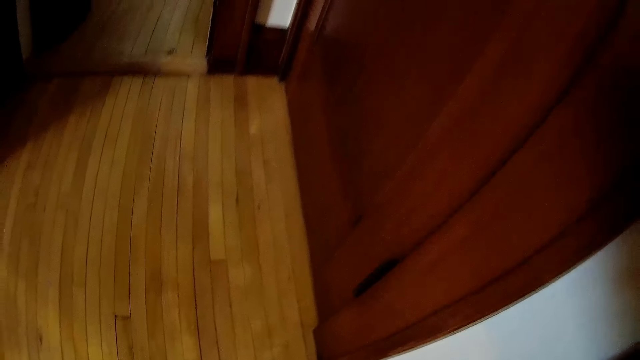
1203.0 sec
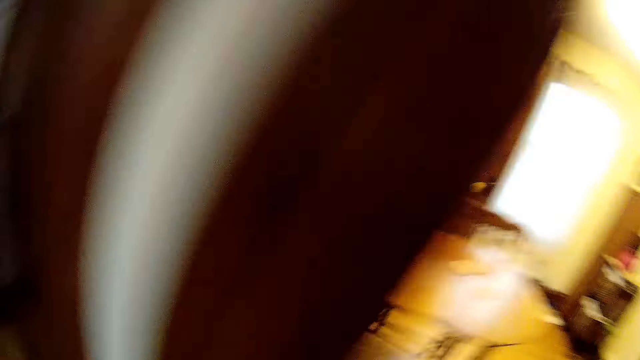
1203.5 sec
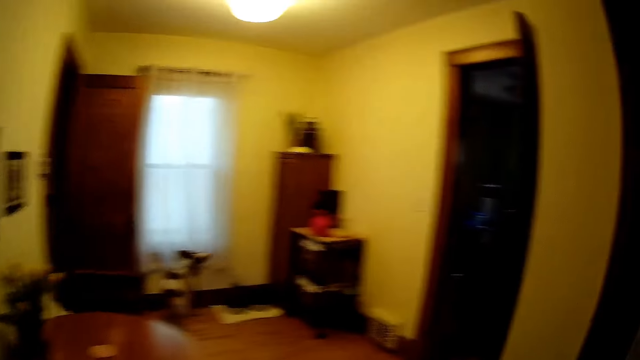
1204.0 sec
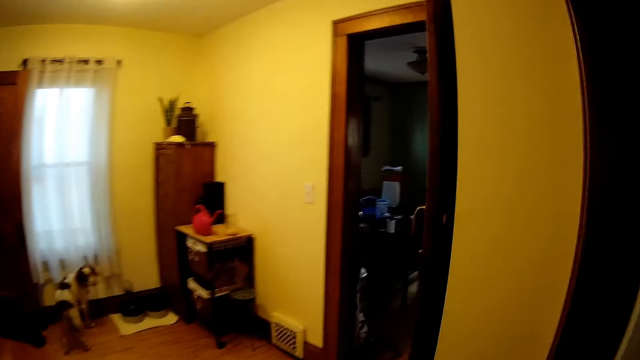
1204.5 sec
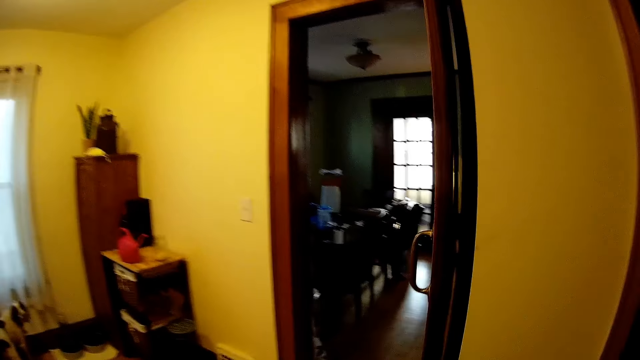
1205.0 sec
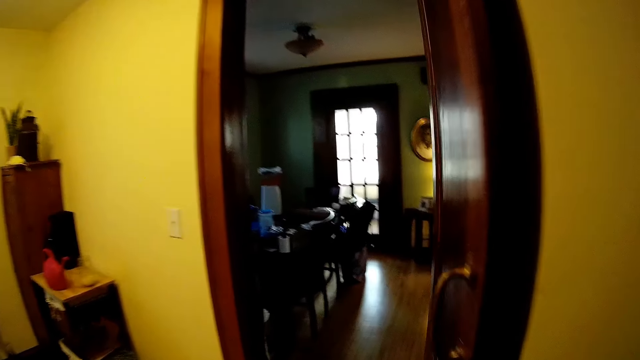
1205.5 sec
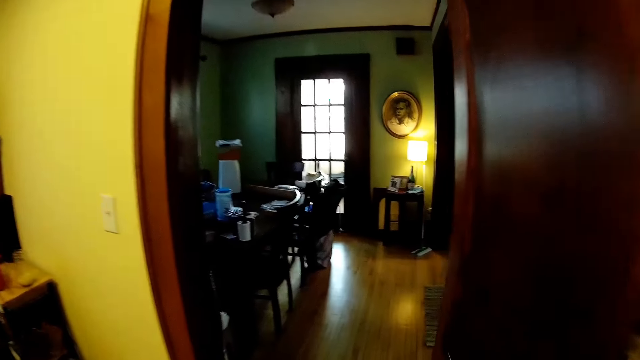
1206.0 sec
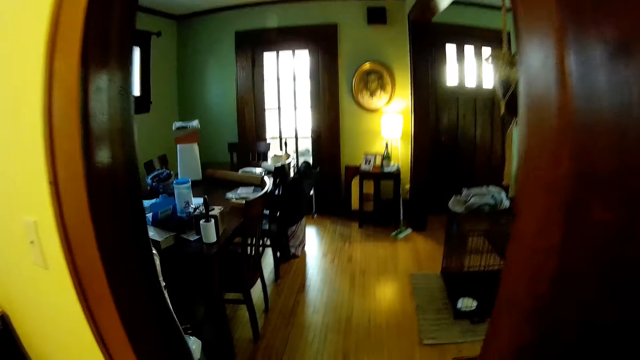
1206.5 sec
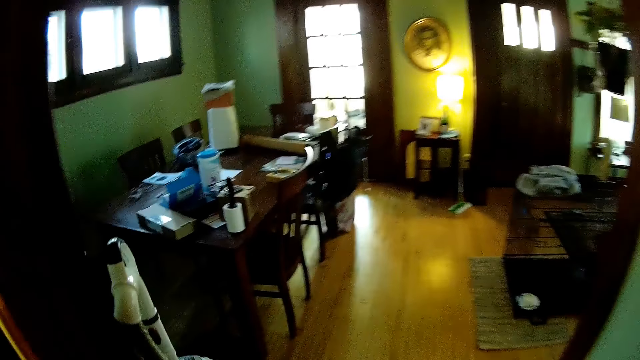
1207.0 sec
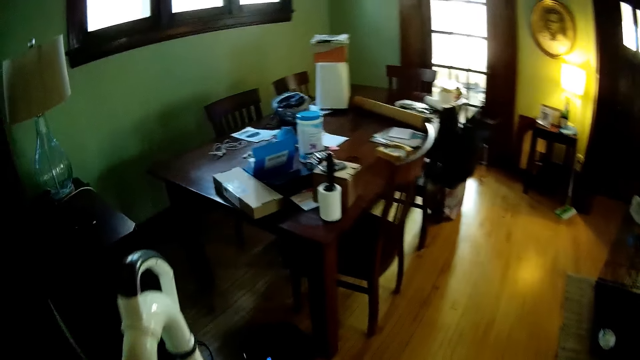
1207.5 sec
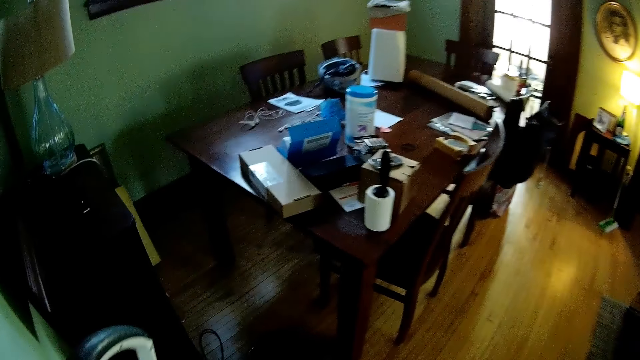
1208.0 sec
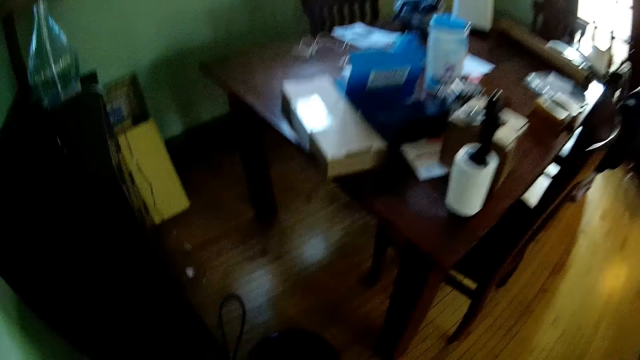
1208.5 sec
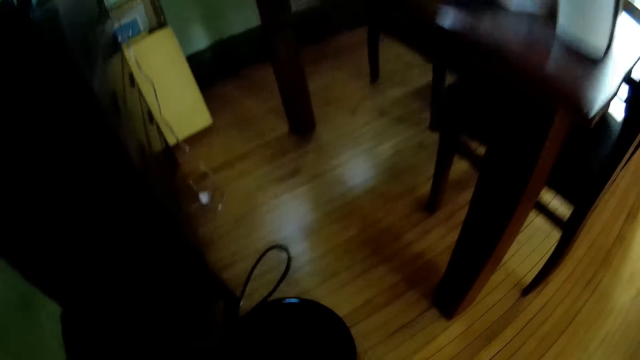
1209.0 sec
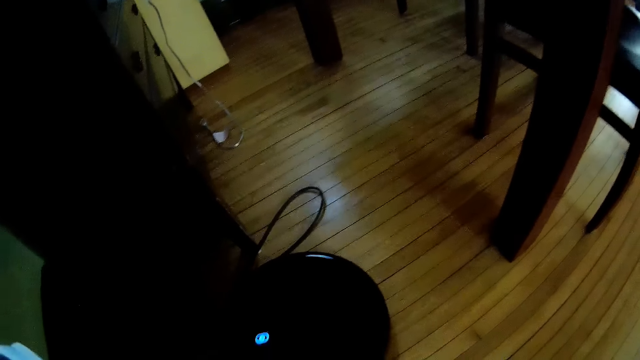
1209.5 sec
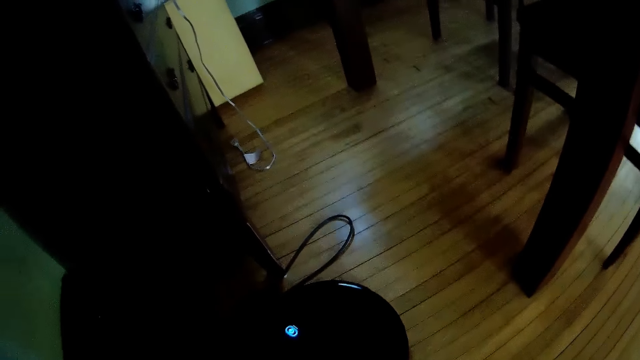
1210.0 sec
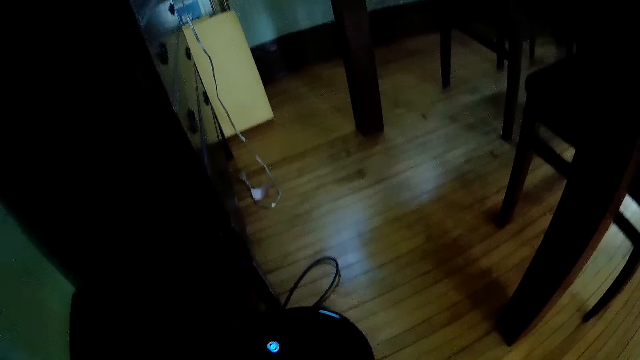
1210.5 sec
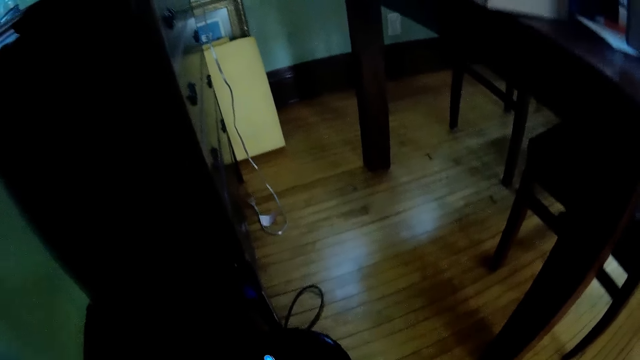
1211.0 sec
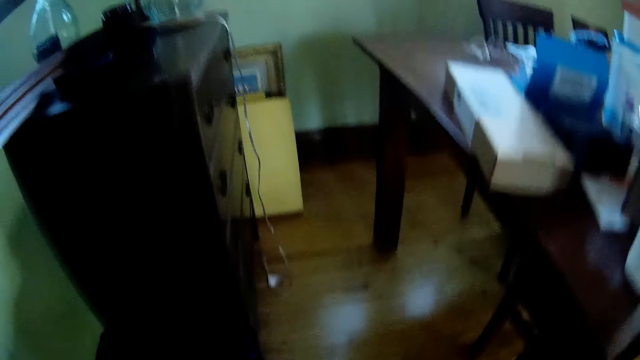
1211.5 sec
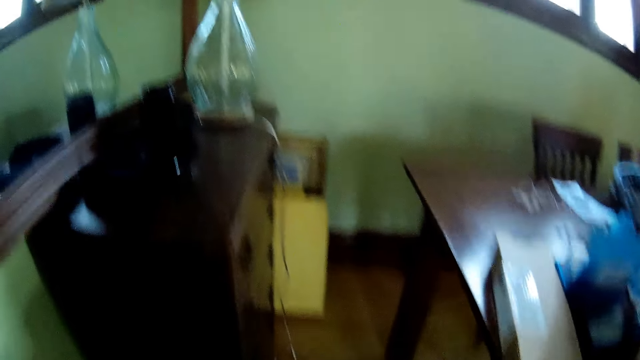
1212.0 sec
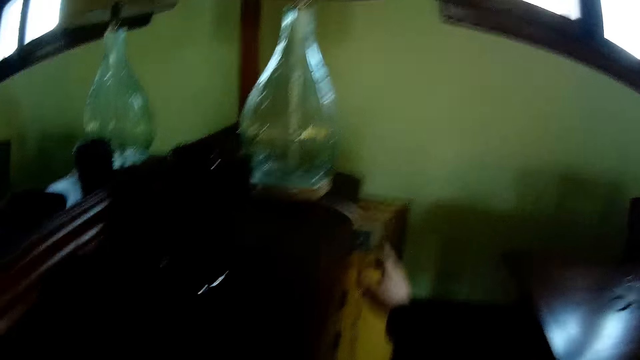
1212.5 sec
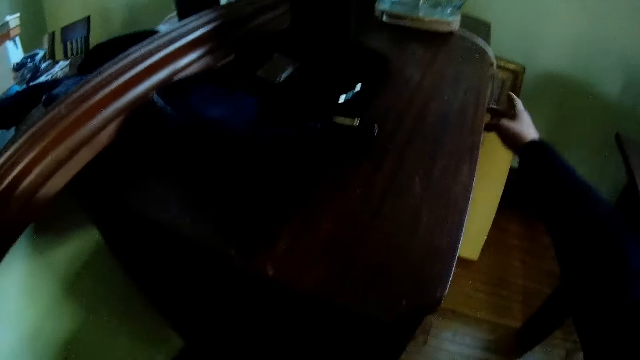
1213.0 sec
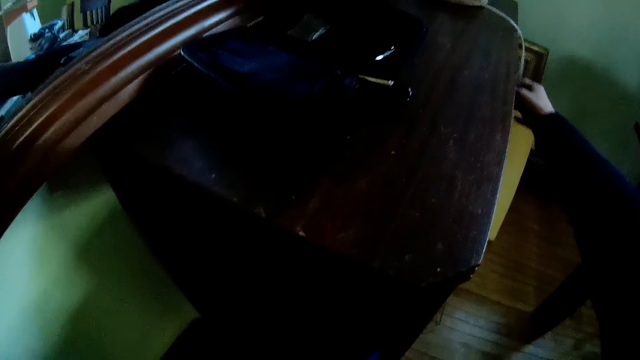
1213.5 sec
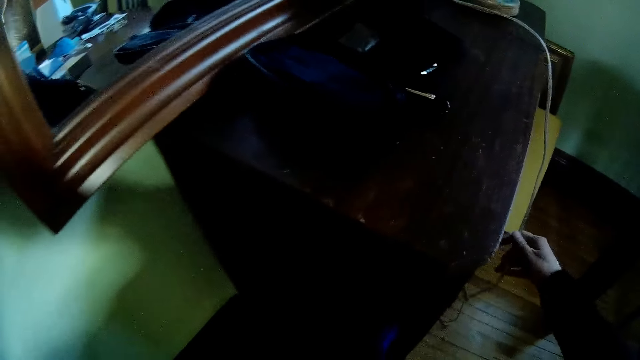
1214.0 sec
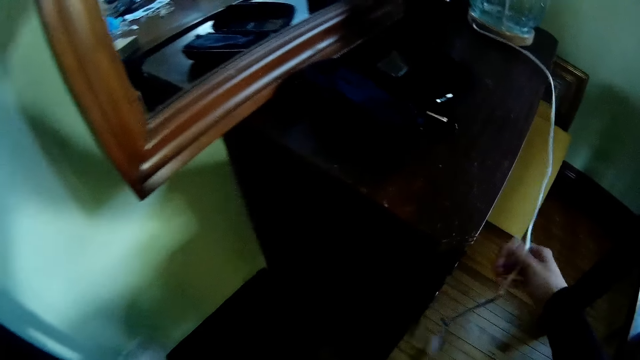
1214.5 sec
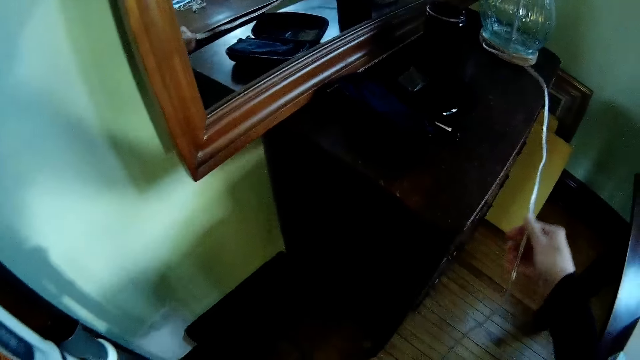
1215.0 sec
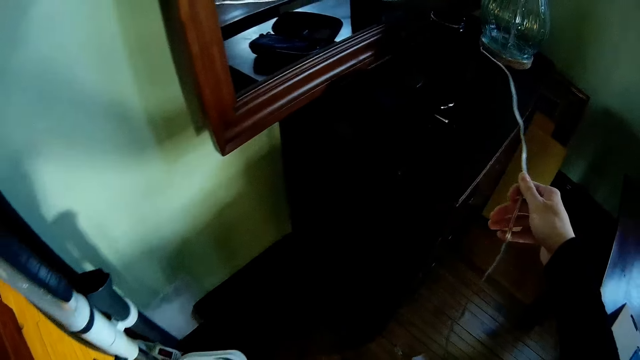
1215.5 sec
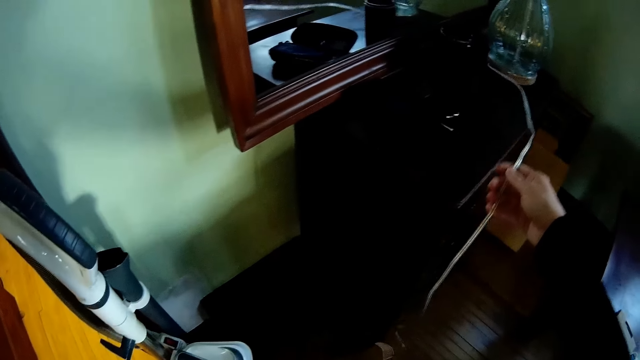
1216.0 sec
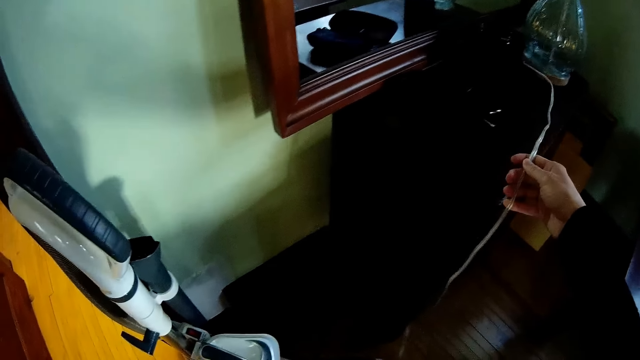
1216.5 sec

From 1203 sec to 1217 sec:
The camera wearer bends towards the floor. They walk around in the house. They adjust a vacuum cleaner. They pick up a cable. They arrange the wire of a table light on top of a nightstand with both hands.

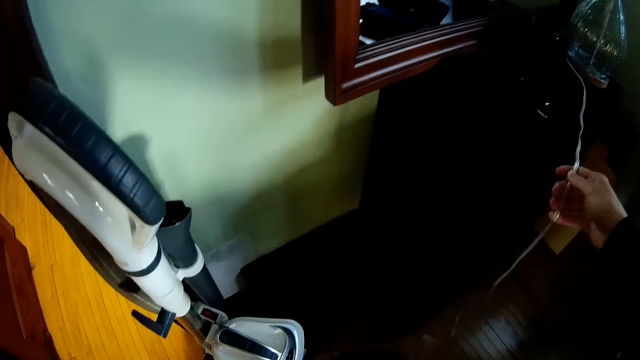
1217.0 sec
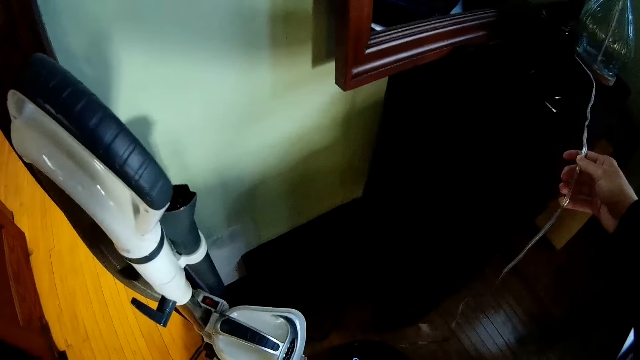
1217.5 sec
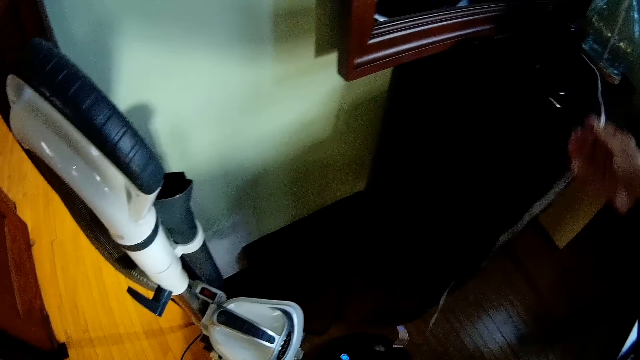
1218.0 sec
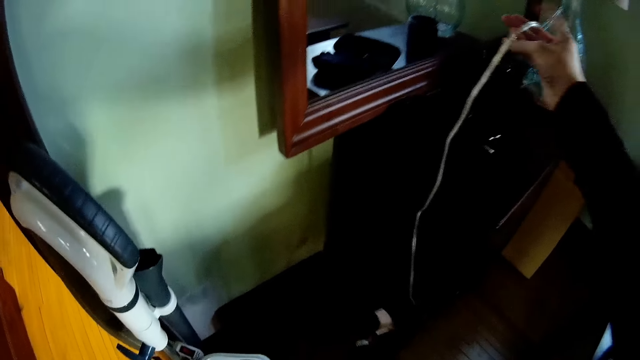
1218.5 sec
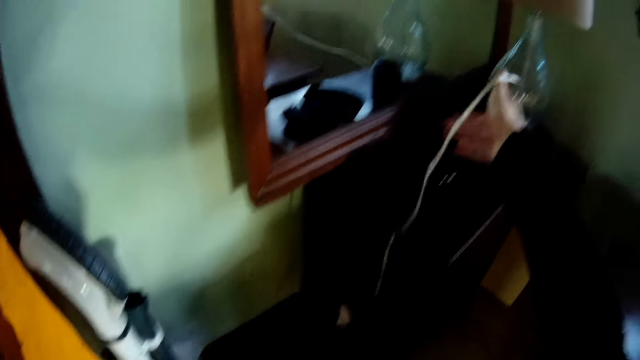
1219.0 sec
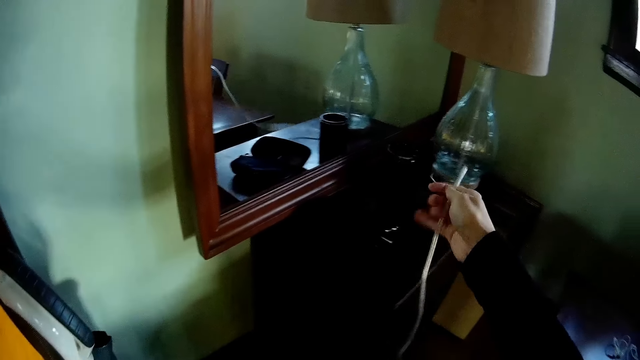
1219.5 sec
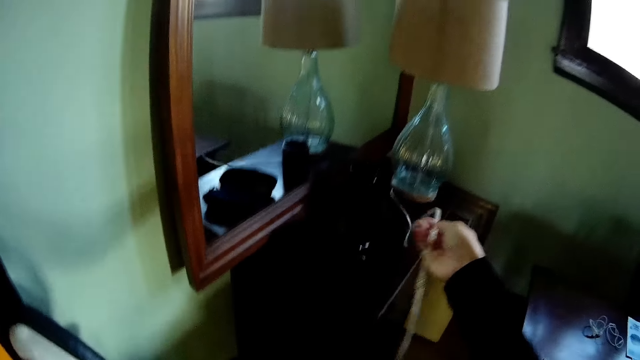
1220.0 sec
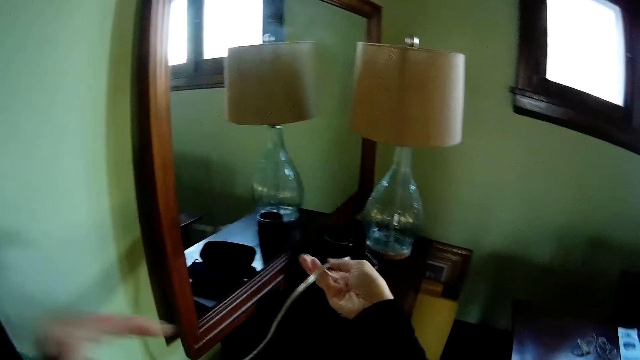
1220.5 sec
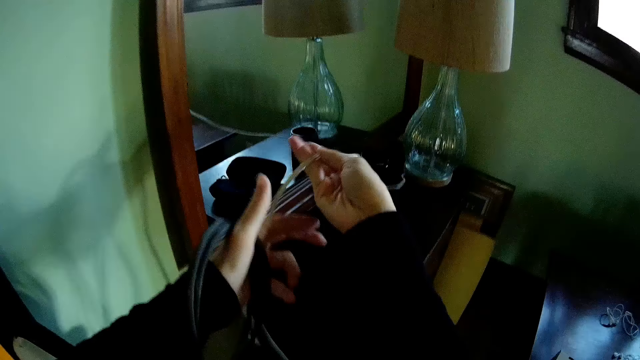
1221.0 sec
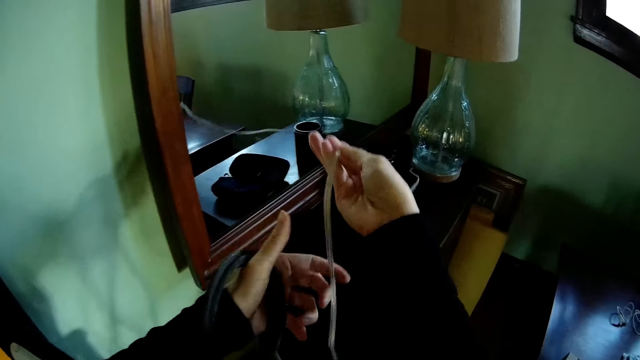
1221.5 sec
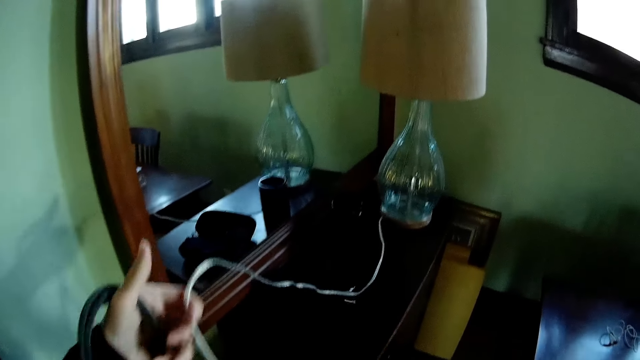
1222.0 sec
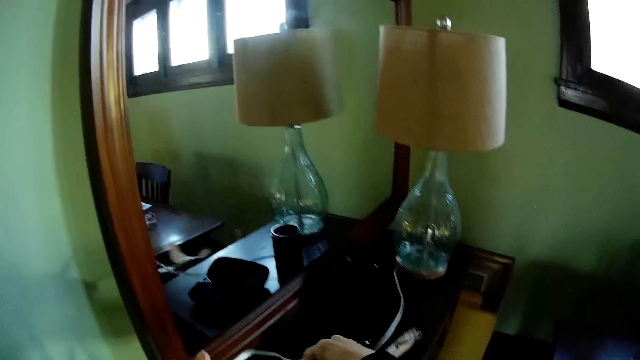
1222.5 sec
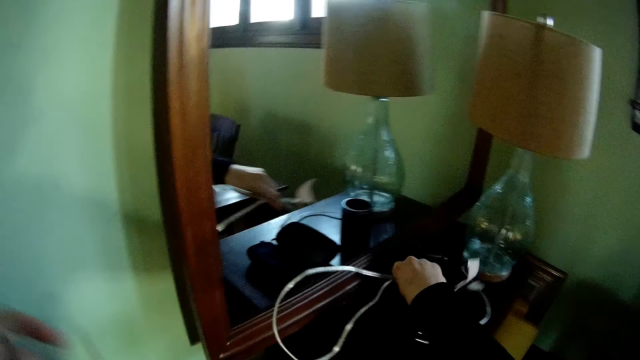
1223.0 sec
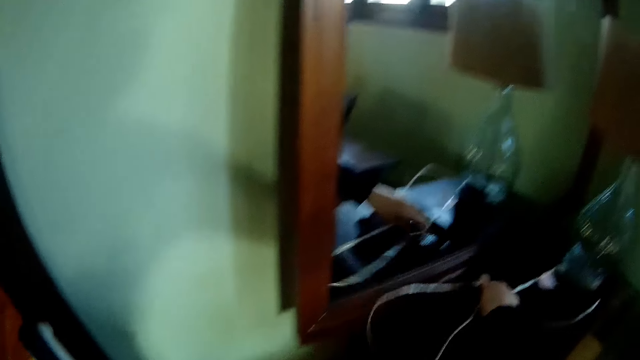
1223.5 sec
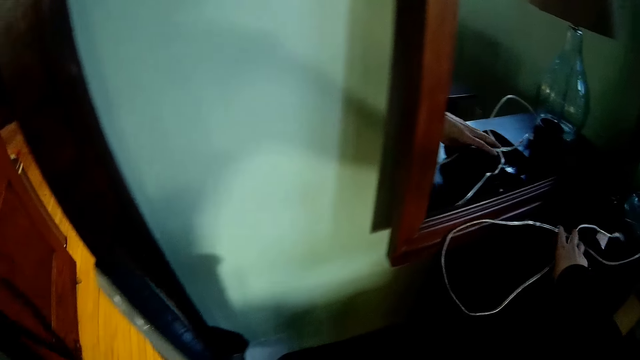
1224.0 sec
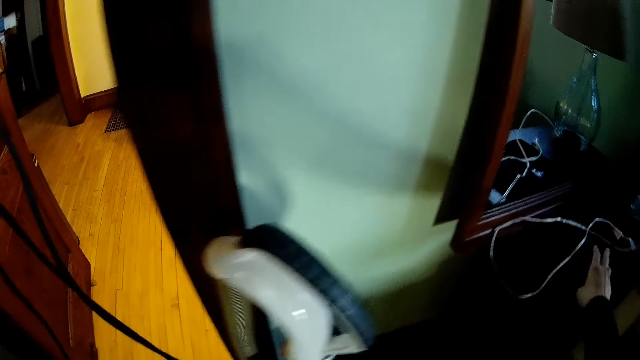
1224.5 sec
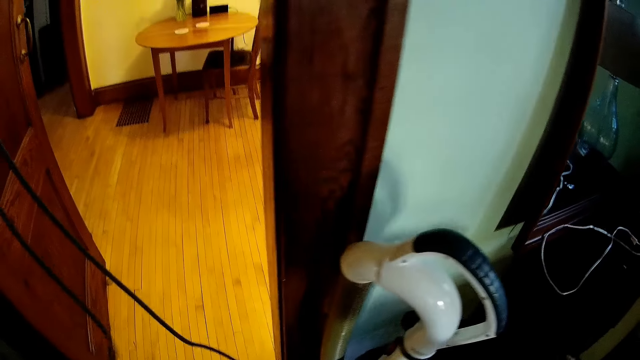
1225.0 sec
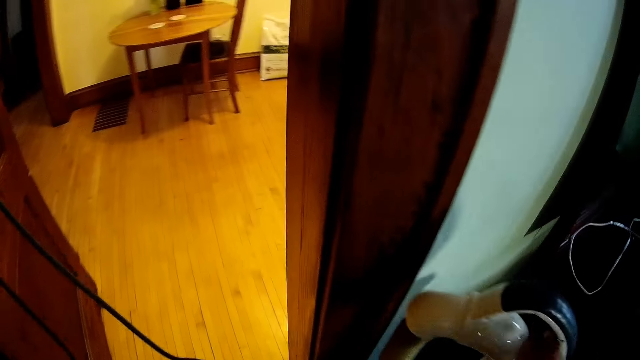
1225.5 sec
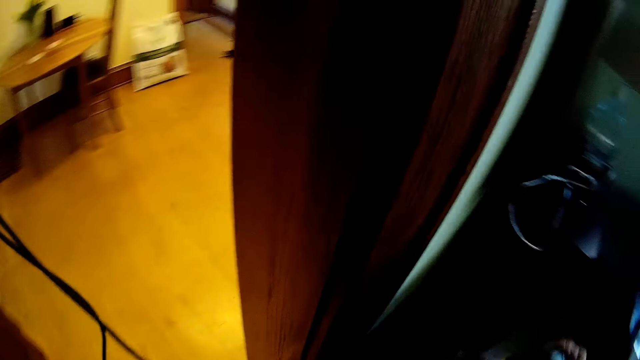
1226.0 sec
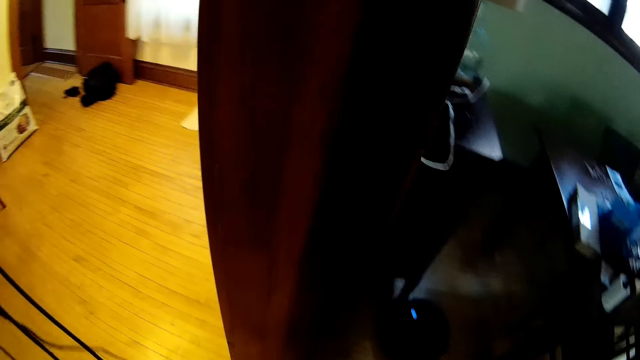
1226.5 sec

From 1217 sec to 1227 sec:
The camera wearer adjusts the cable. He drops the cable on a cabinet. He adjusts the vacuum cleaner cable. He adjusts the position of the vacuum cleaner with his right hand.
